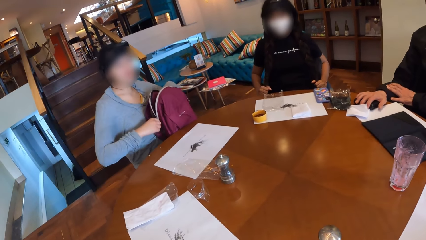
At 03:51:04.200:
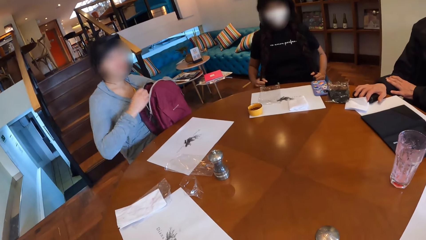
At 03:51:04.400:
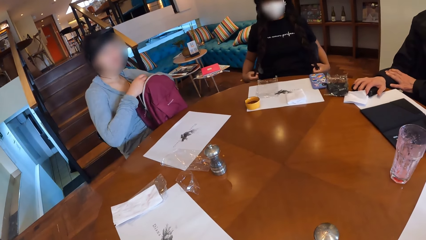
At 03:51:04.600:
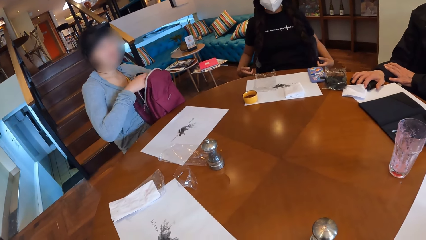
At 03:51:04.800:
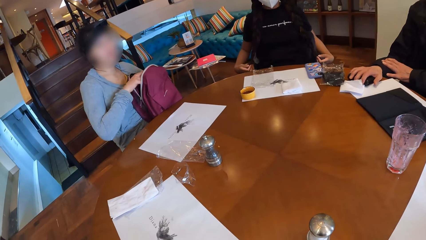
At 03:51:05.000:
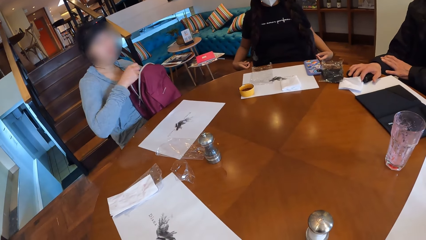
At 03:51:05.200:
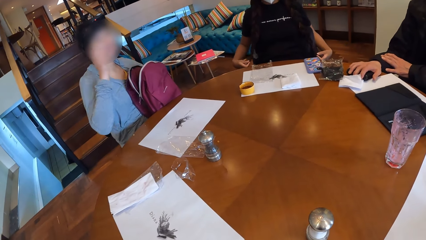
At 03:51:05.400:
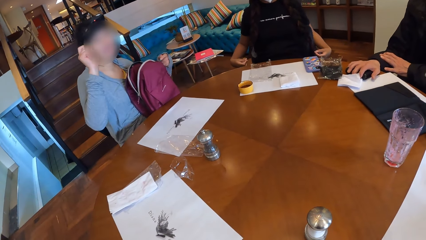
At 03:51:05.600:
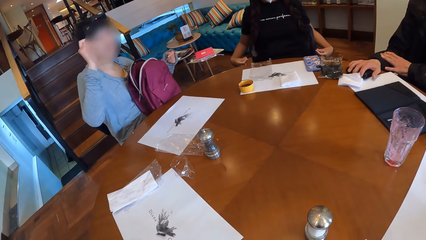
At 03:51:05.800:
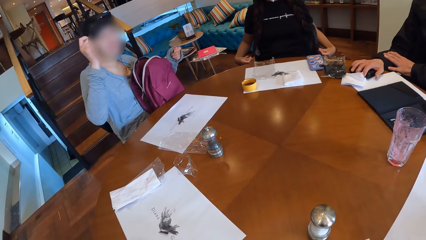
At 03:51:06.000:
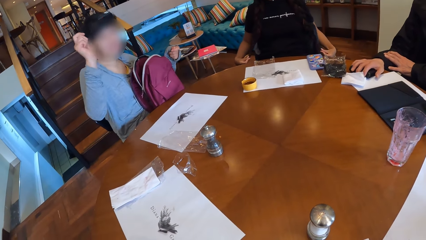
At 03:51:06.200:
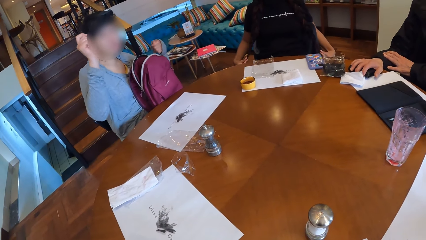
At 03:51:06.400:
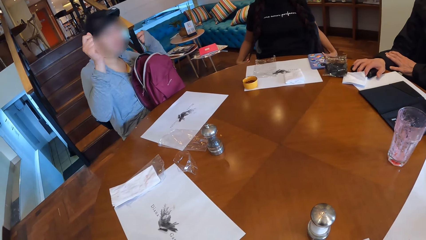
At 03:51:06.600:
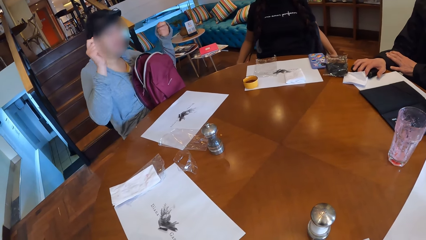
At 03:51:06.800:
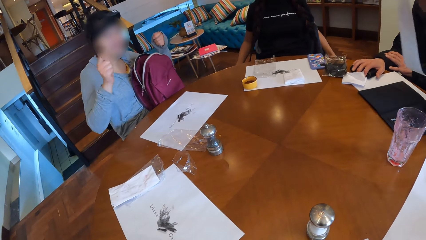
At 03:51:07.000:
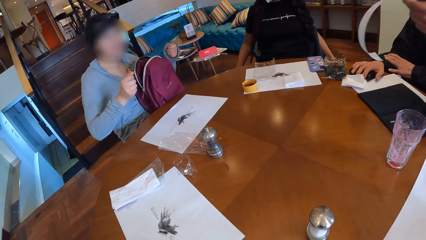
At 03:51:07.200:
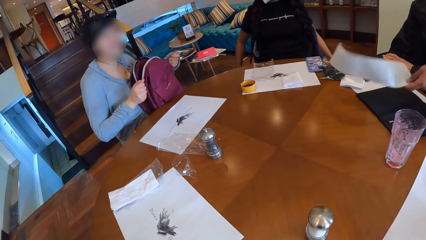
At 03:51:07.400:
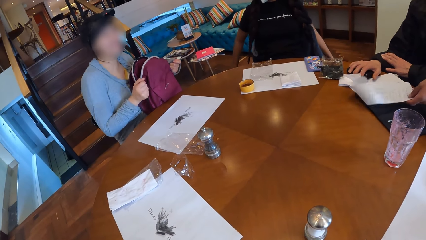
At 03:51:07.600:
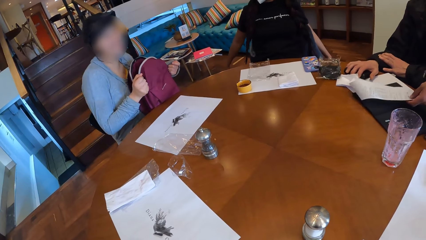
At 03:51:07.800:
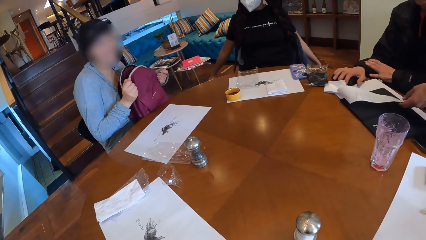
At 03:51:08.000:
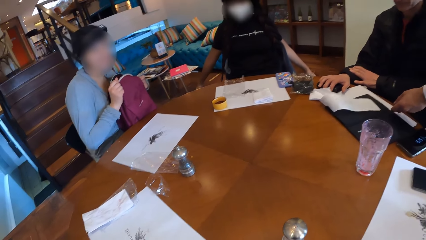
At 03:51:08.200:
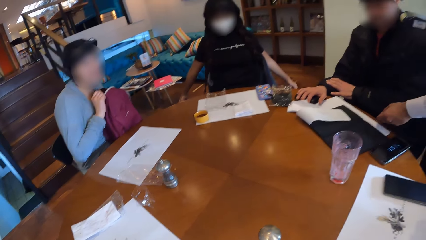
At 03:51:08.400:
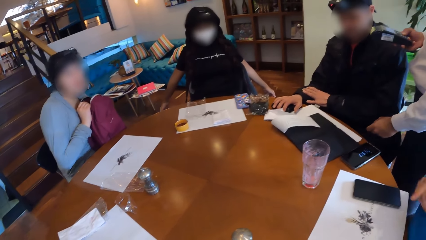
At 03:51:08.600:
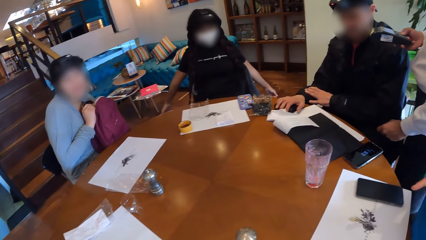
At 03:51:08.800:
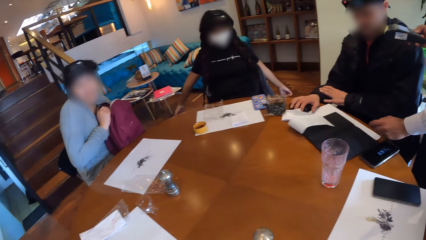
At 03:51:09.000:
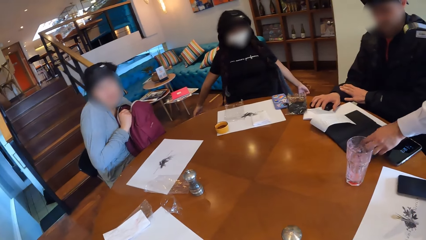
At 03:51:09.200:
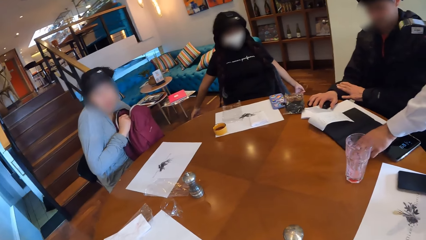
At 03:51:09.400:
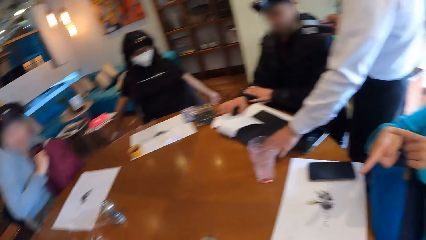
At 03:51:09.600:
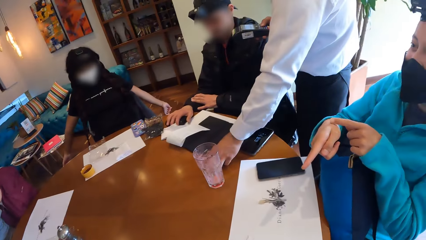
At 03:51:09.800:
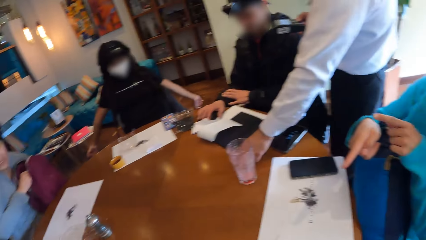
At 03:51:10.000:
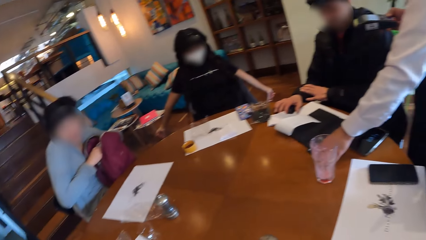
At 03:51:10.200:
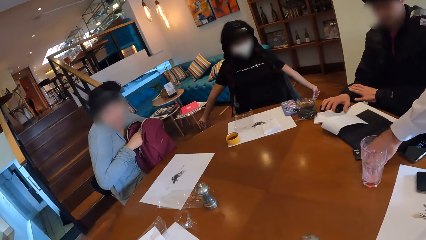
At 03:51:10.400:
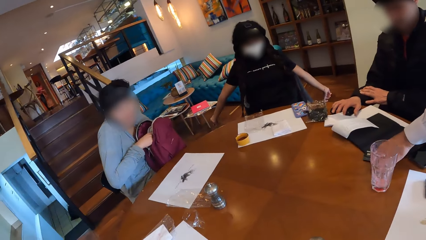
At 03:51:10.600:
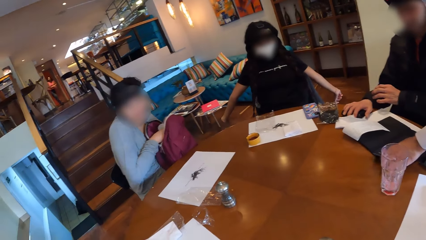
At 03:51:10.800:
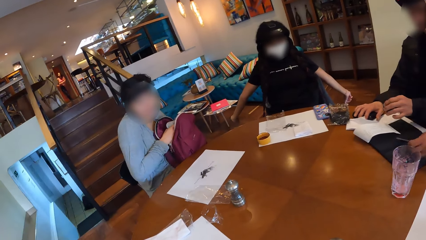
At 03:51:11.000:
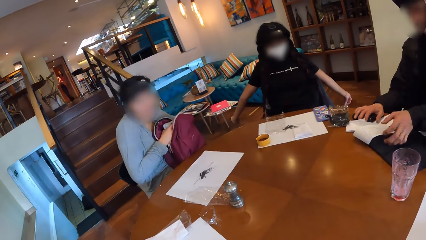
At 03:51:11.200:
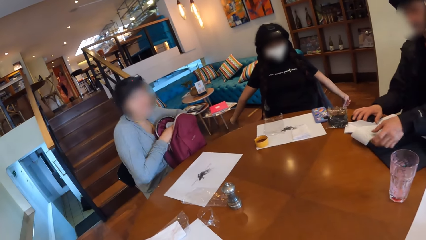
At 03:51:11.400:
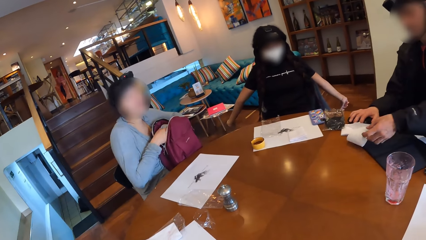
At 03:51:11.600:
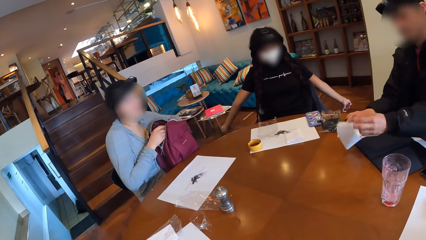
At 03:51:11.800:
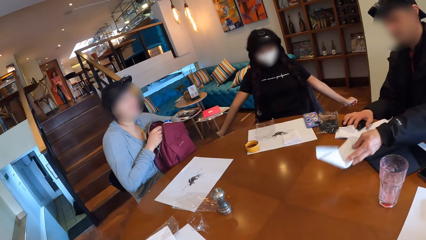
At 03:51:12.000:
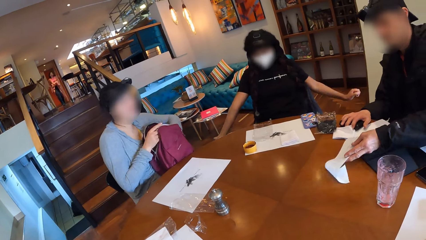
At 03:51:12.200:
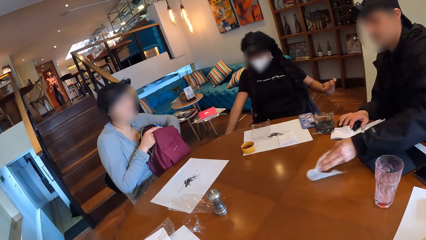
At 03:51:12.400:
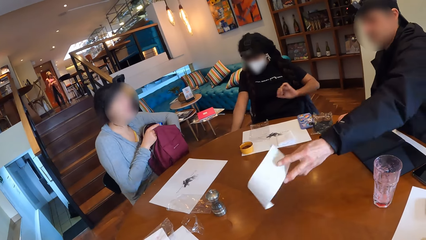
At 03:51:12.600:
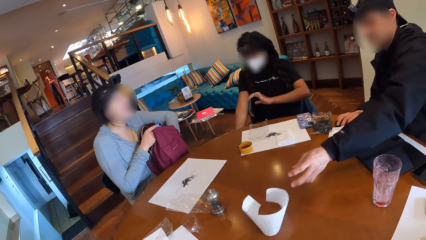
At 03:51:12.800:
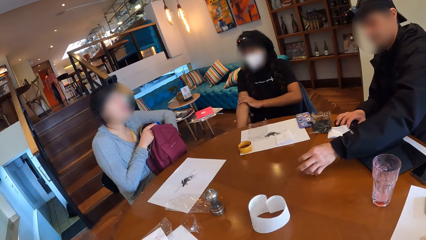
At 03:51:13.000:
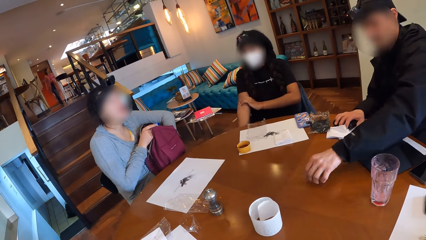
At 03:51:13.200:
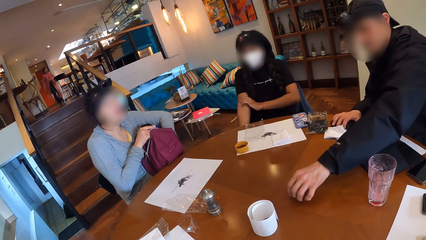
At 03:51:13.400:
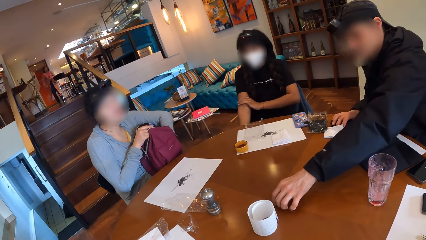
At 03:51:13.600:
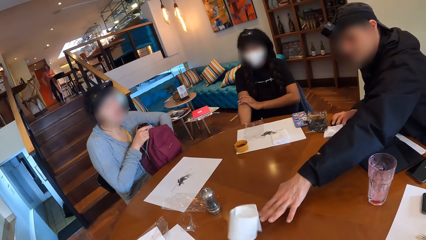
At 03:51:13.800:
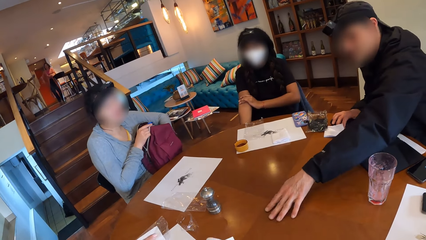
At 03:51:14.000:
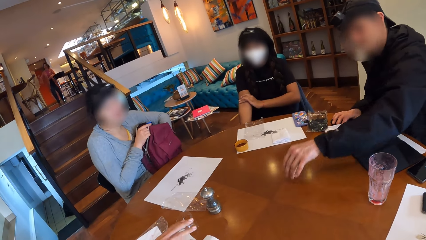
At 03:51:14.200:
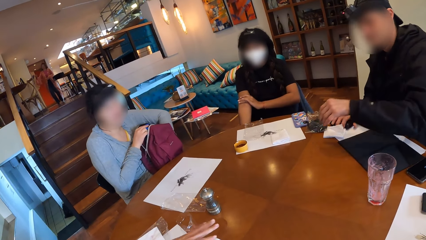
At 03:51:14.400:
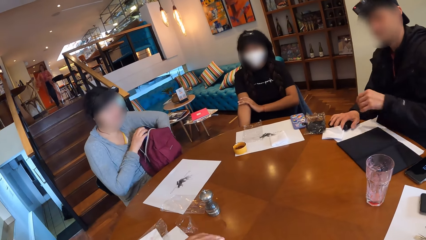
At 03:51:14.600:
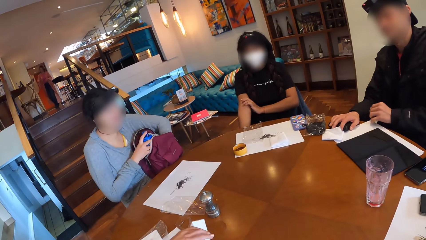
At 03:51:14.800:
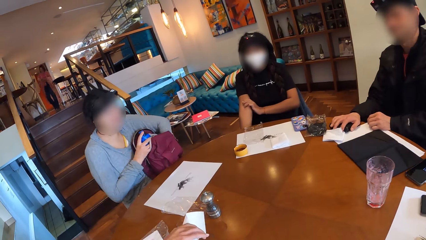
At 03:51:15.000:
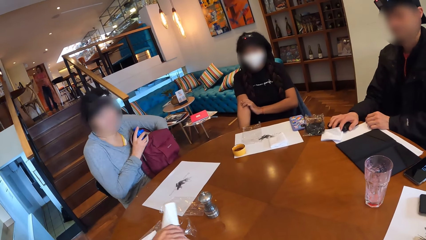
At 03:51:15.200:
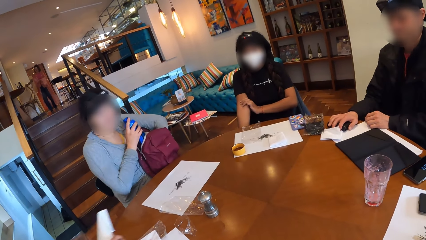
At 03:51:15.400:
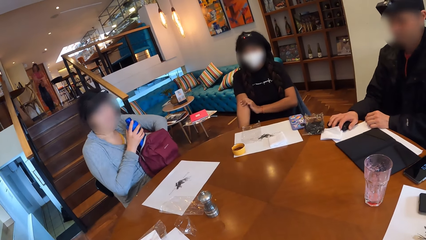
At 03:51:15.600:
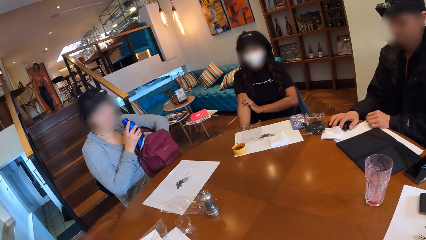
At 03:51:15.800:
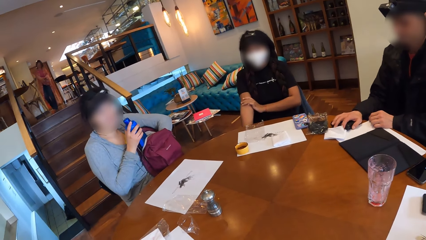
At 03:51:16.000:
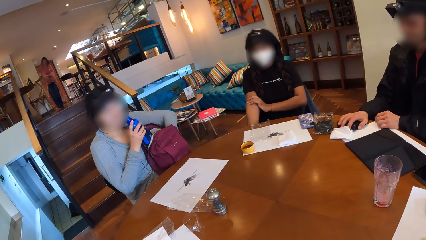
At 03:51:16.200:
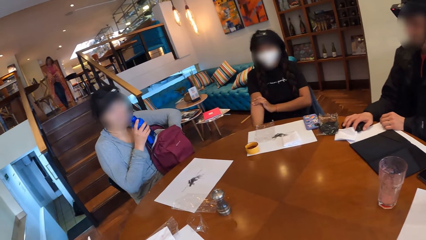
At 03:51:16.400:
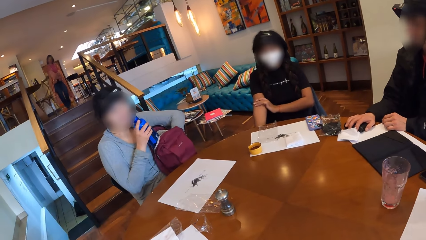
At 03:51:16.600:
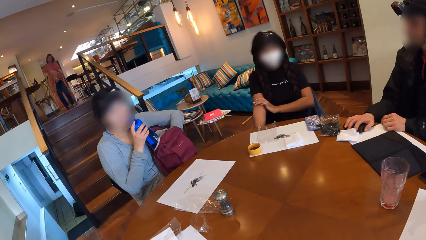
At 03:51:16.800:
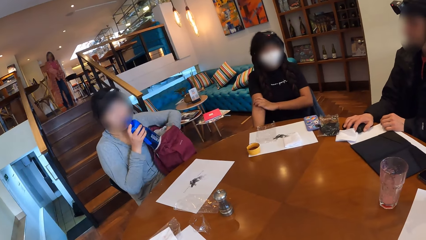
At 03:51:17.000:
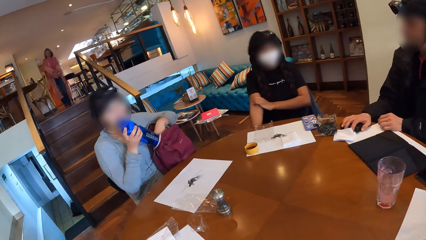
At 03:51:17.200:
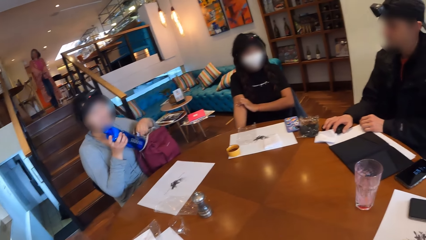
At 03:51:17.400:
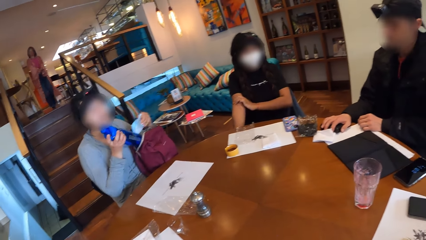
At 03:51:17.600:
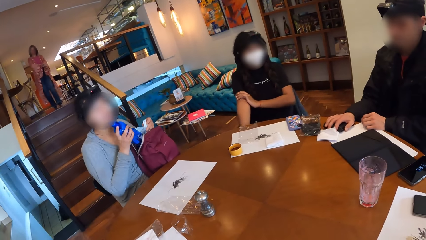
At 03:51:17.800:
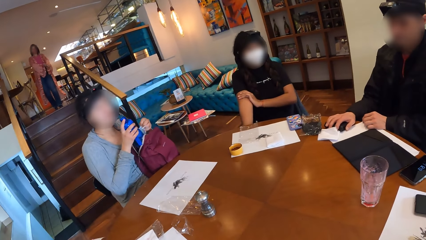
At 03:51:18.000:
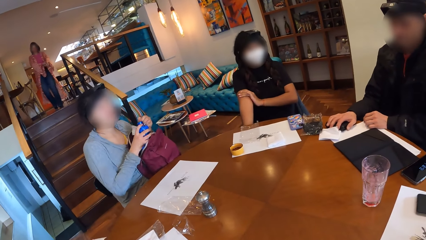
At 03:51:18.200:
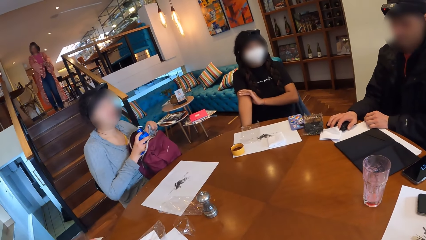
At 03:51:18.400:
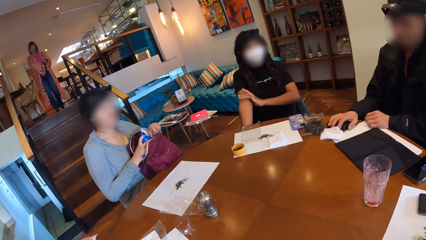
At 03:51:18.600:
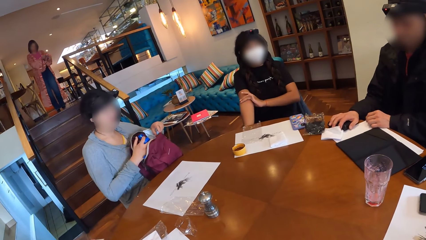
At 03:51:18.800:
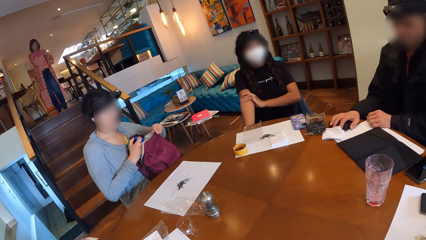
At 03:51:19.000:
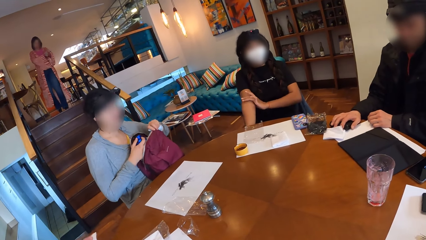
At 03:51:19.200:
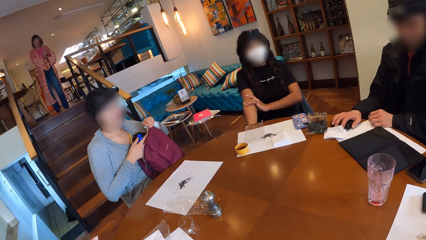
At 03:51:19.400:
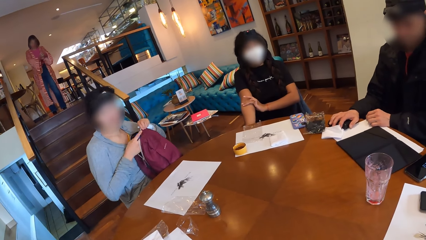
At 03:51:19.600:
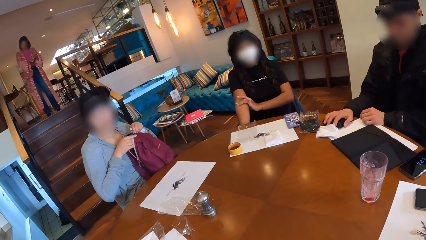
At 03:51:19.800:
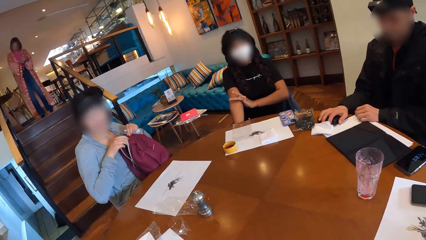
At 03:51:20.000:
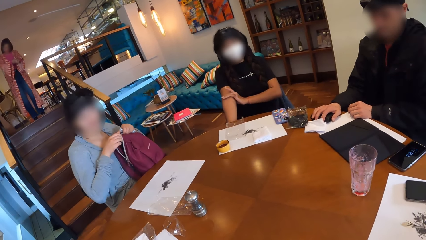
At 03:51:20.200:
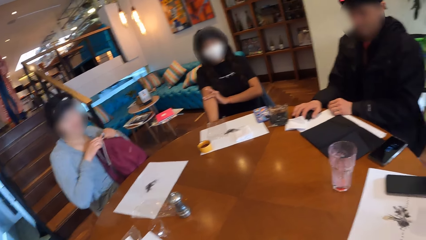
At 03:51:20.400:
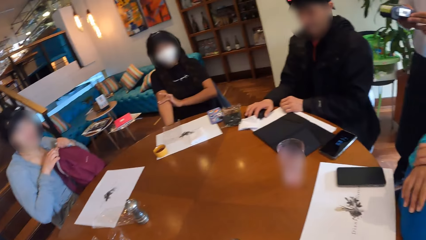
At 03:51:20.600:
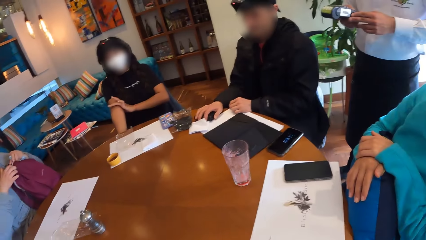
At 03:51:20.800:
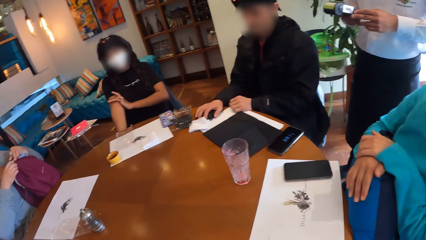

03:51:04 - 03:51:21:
The camera wearer looks at a lady as she explains something with gestures. The waiter drops the bill on the table in front of the man. The waiter picks the credit card from the table with his left hand. The camera wearer turns around the restaurant. The man throws the bill on the table. The camera wearer picks paper from the table with the left hand. Another man picks the bill from the table. The woman holds the water bottle in her backpack with her right hand. The woman brings out a nose mask from her backpack with her left hand. The woman puts the water bottle in her backpack with her hands.
